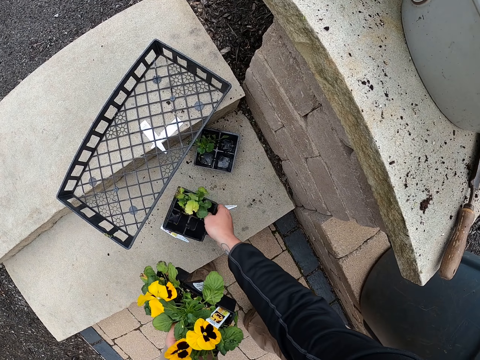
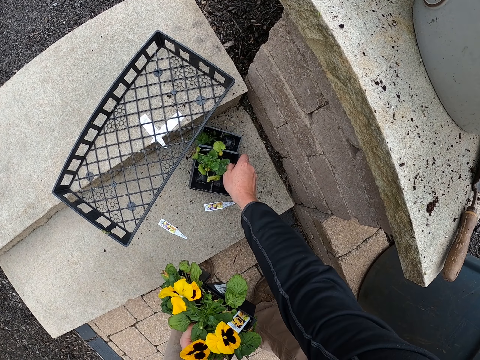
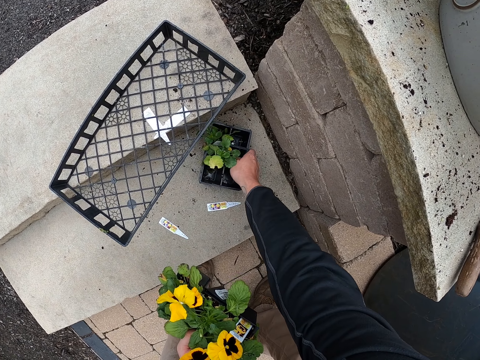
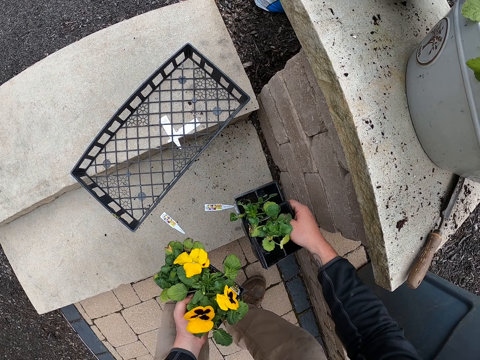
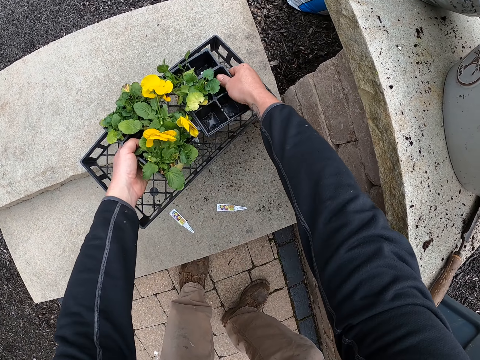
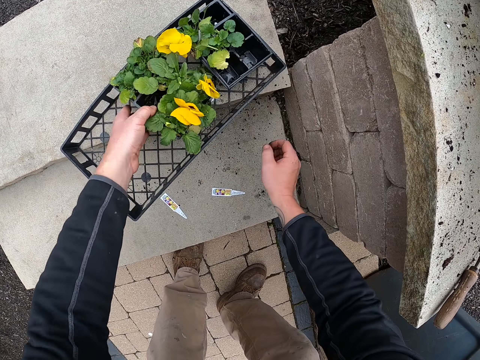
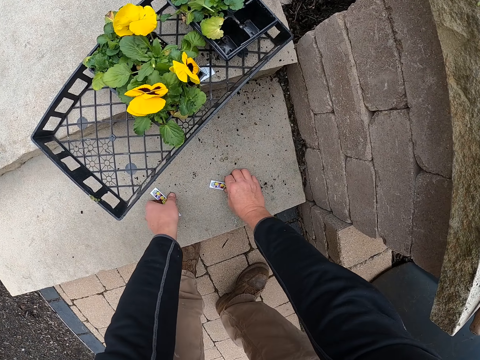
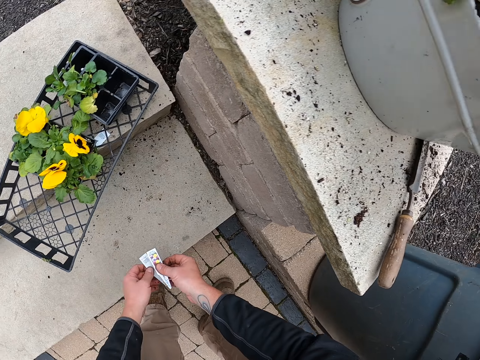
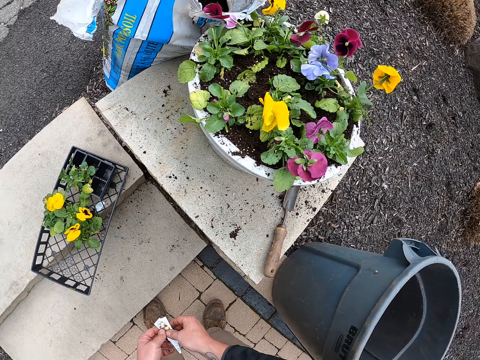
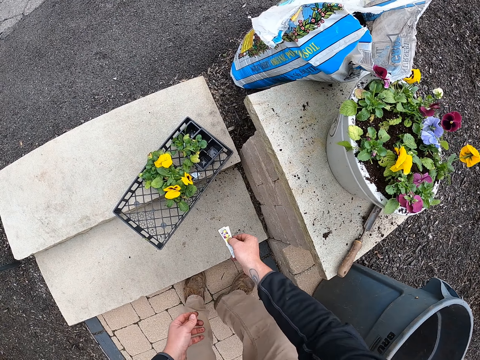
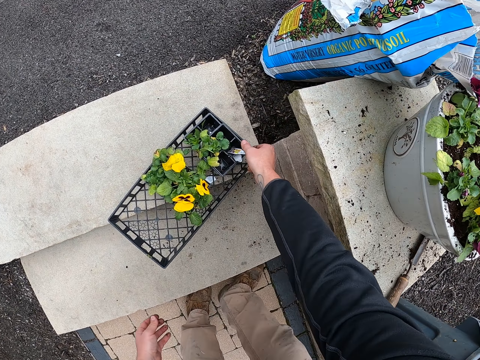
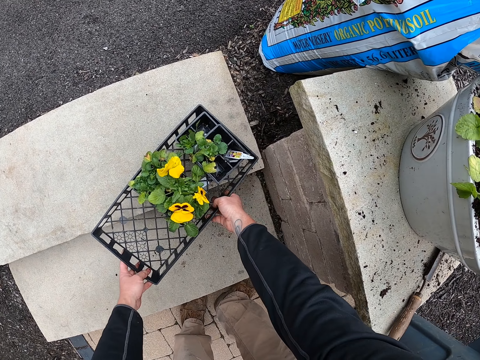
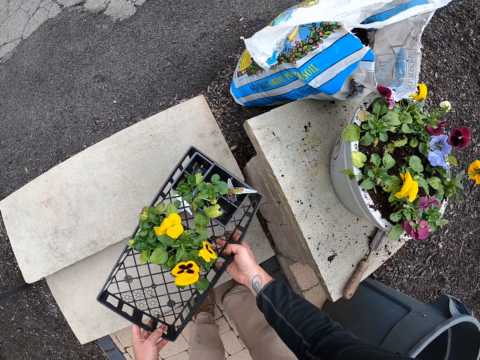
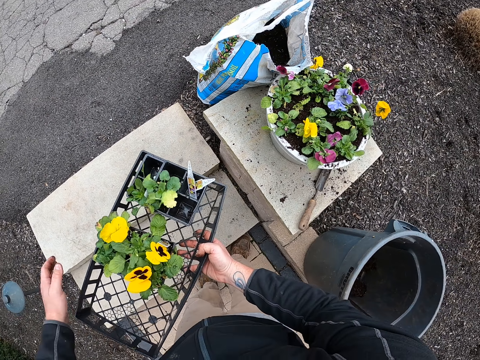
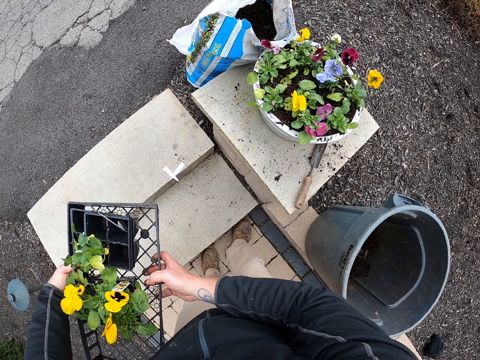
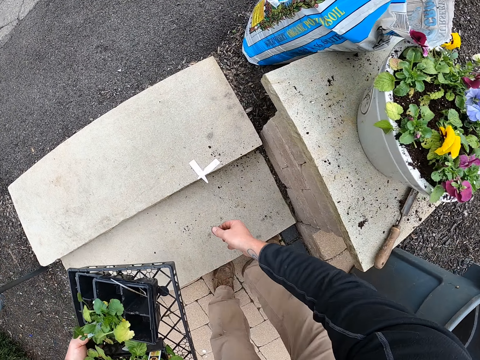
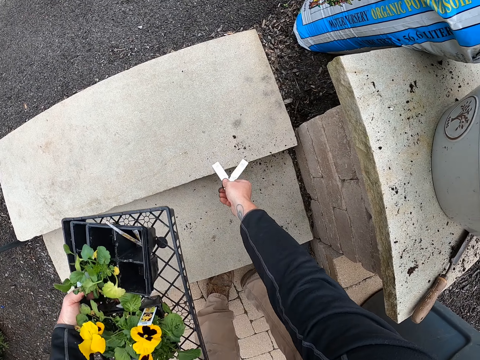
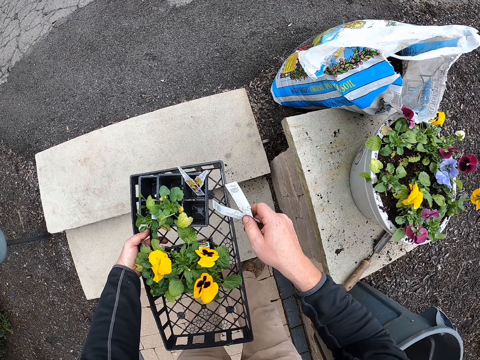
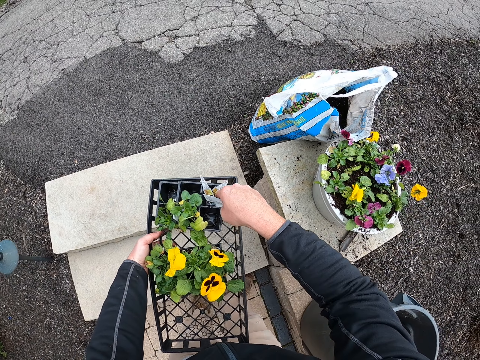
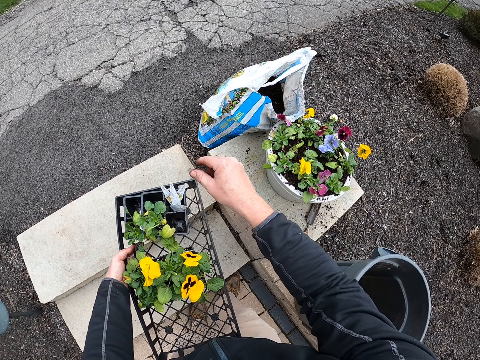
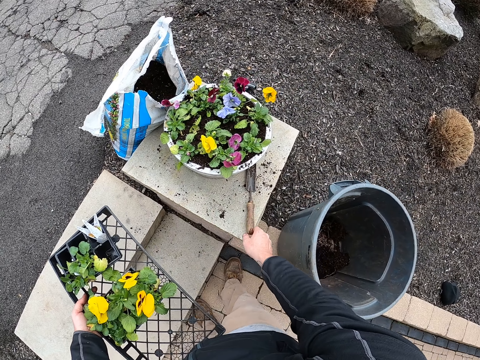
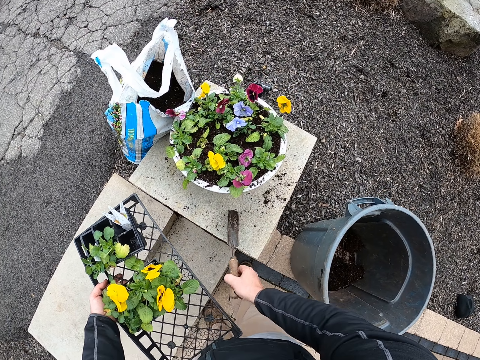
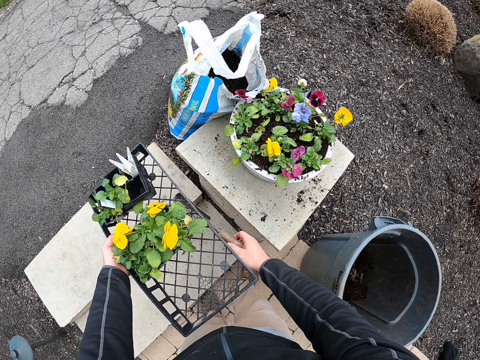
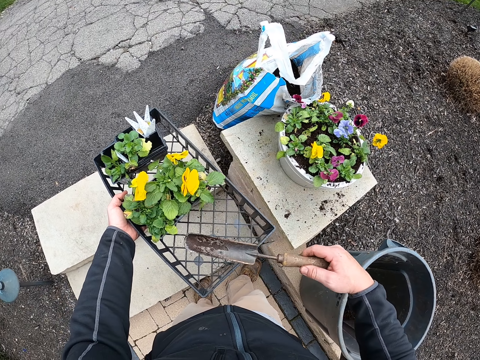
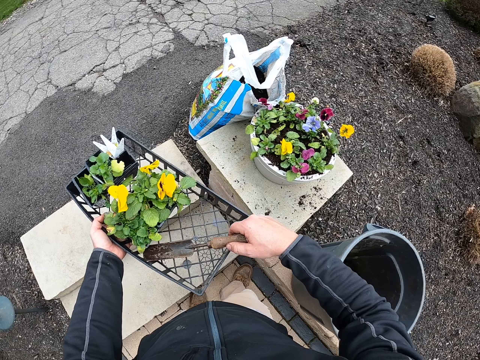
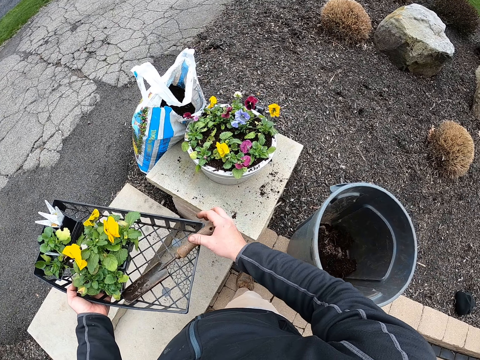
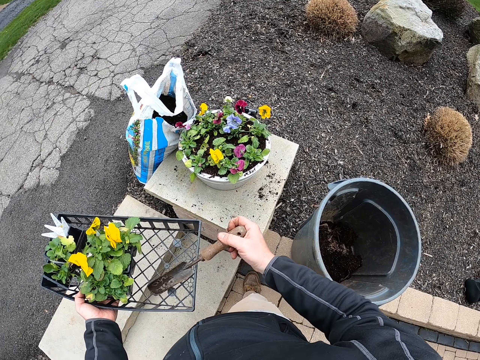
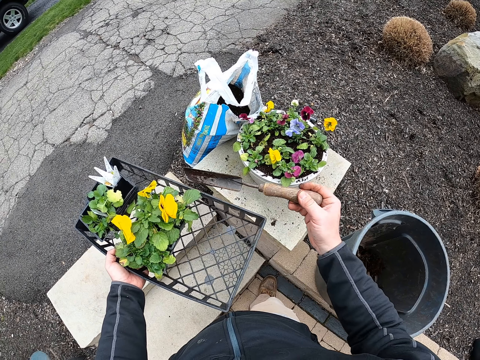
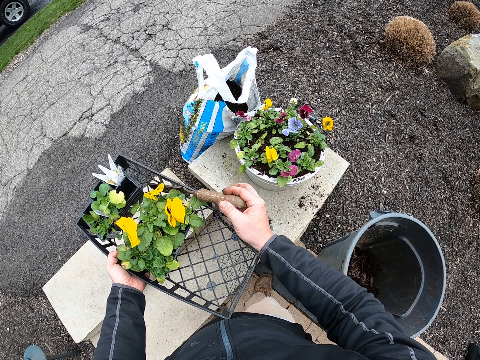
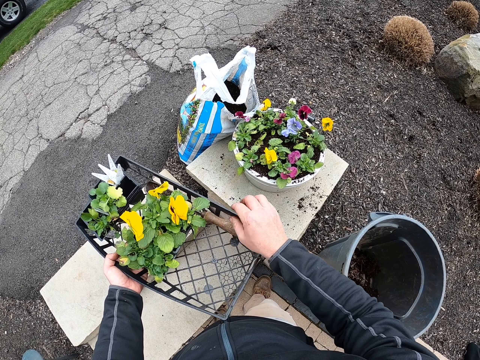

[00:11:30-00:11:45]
The camera wearer collects the empty containers. They put the flowers and empty containers in the tray. They take papers from the floor. They put the papers in the tray. They pick the tray from the floor. They take the papers from the floor. They put the papers in the tray. They pick the trowel from the floor. They put the trowel in the tray.

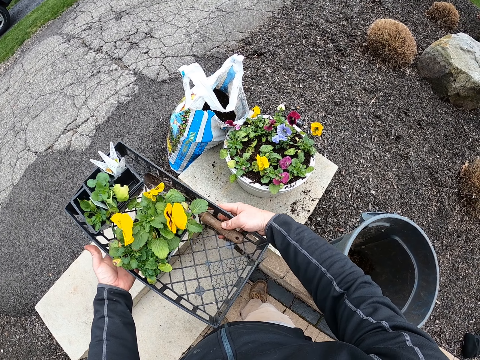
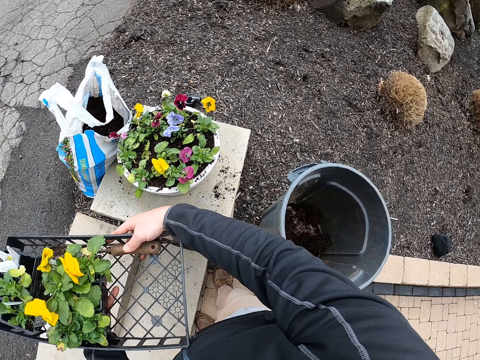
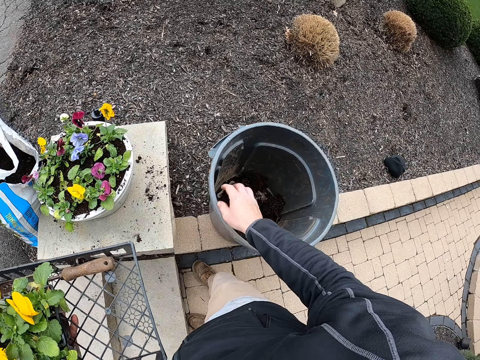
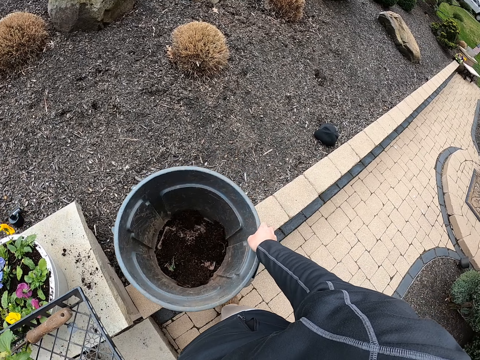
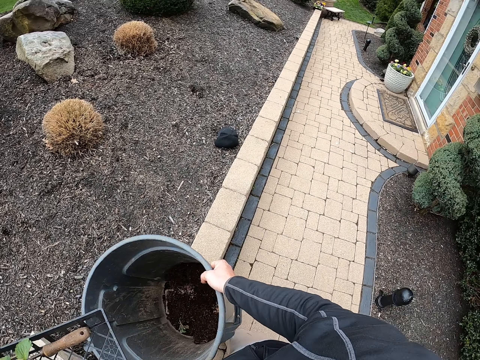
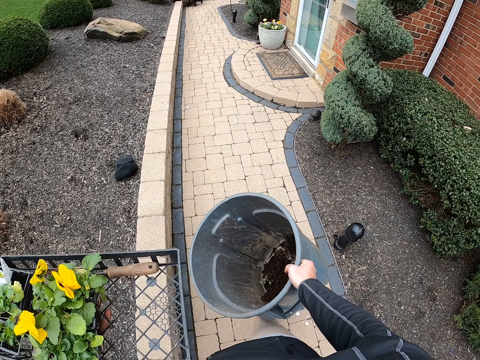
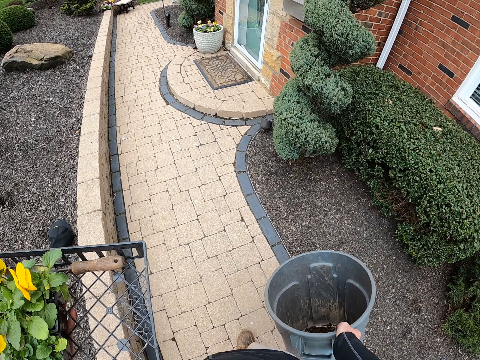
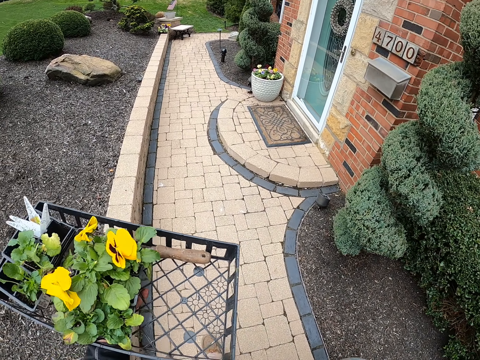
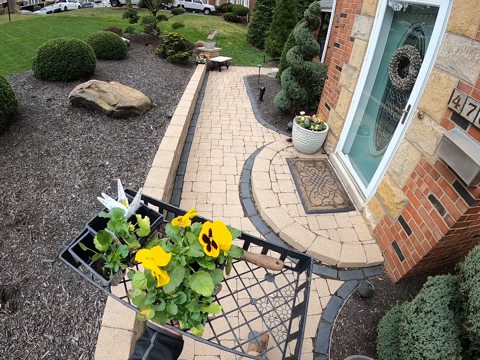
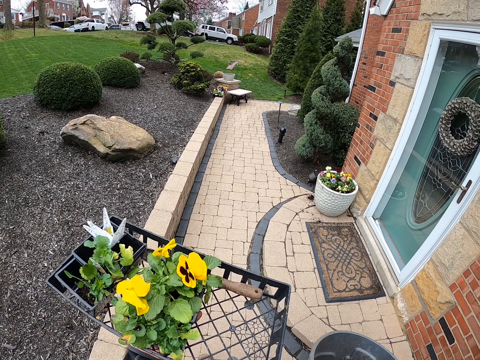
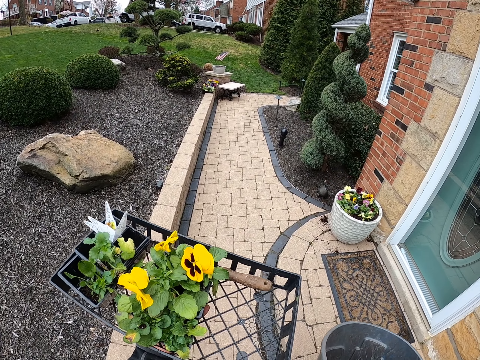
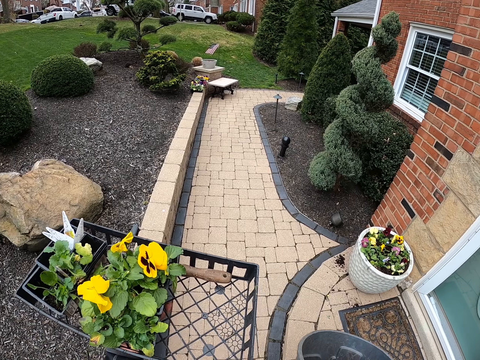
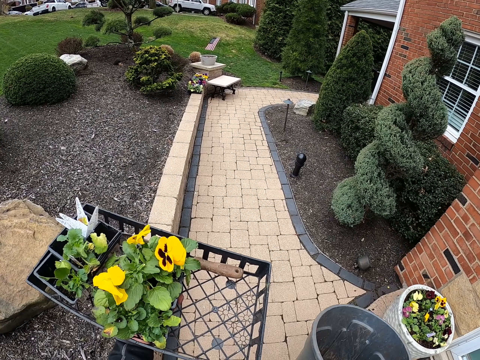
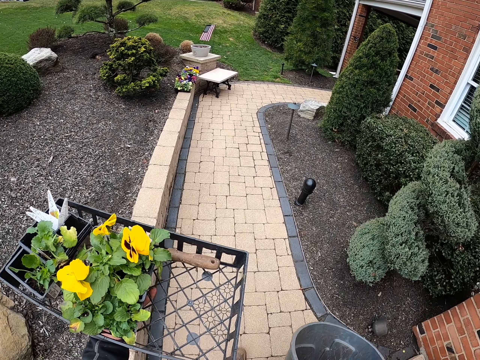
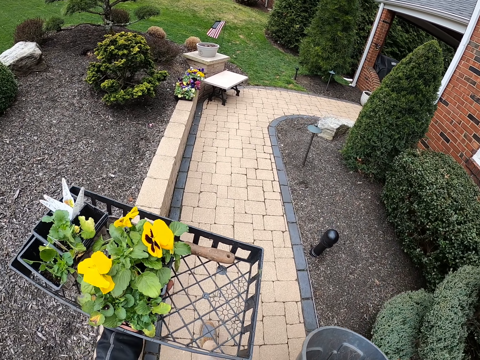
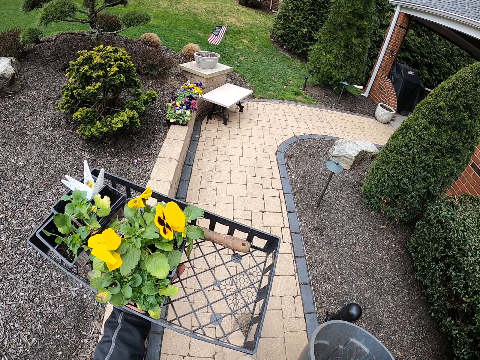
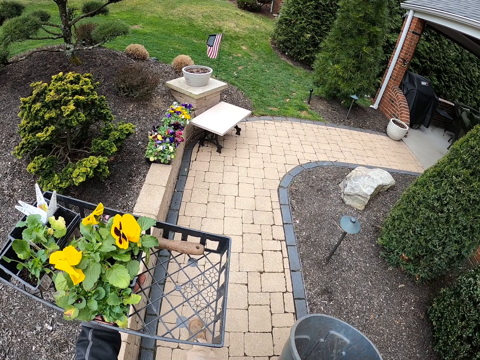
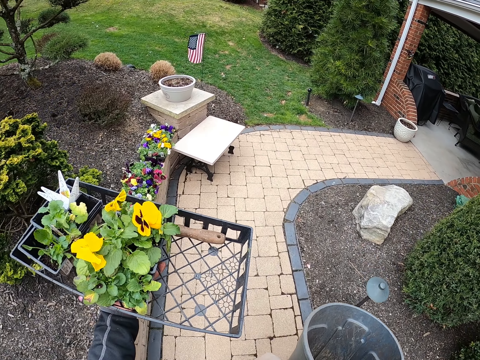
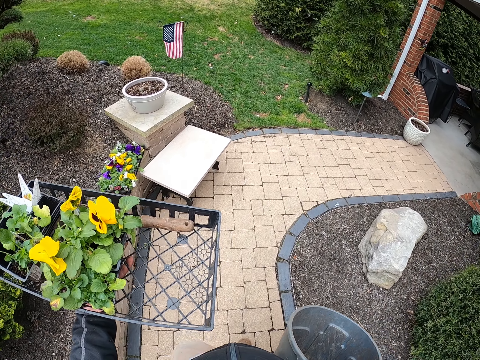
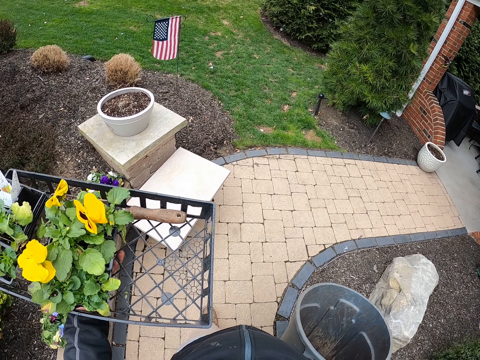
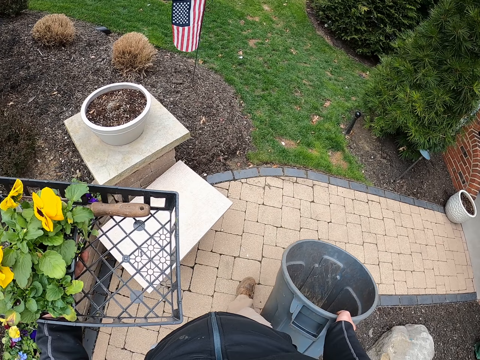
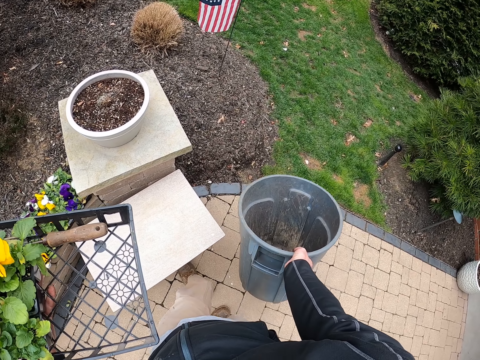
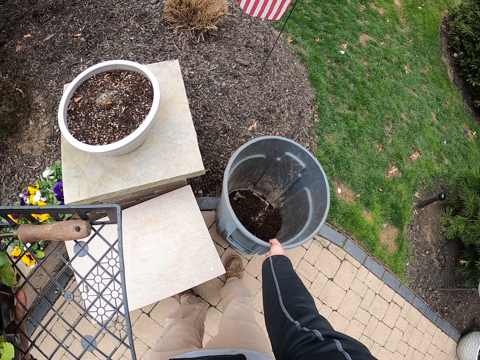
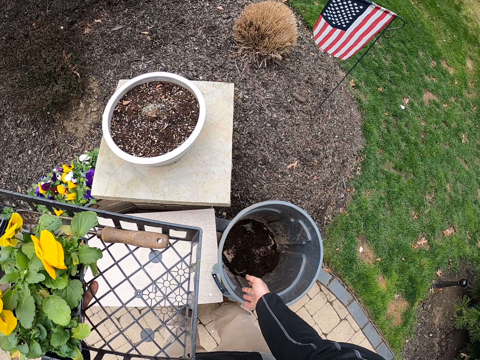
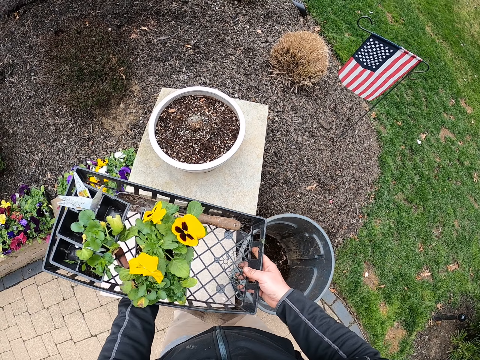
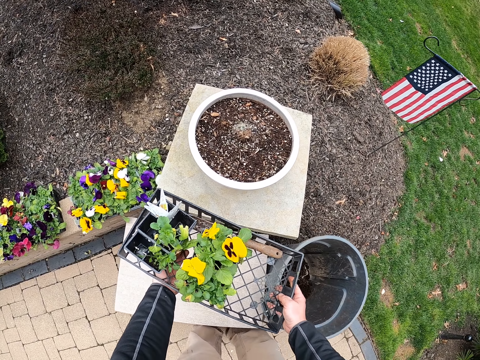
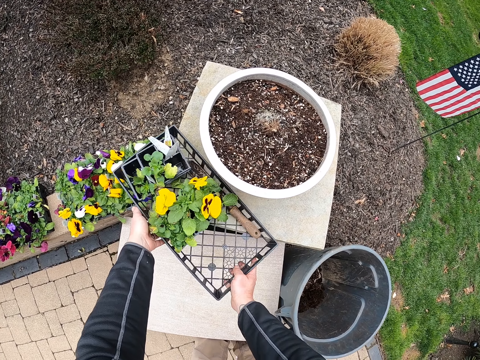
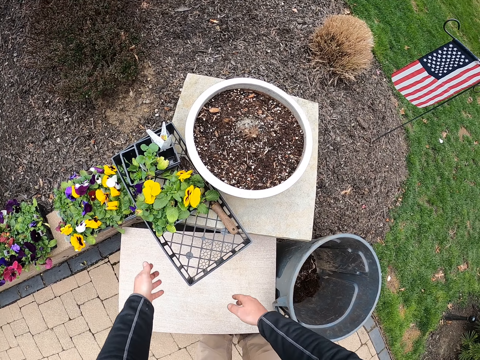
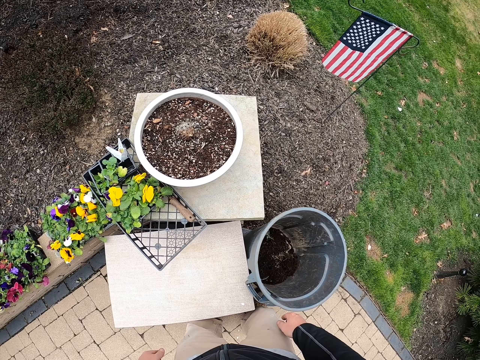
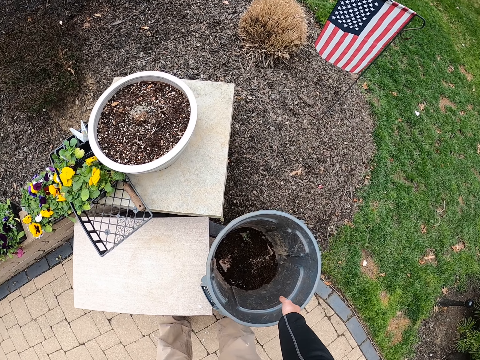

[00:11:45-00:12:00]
The camera wearer picks the bucket from the floor. They walk around the garden. They put the bucket on the floor. They put the tray on the floor.
